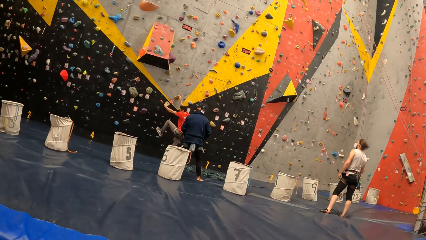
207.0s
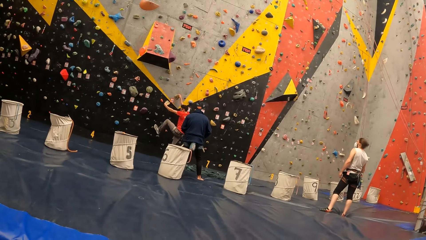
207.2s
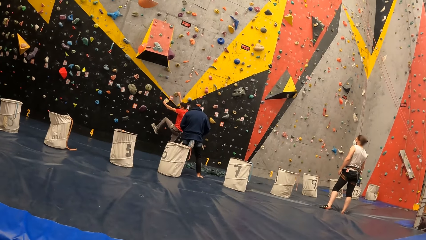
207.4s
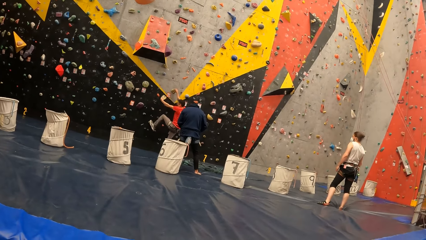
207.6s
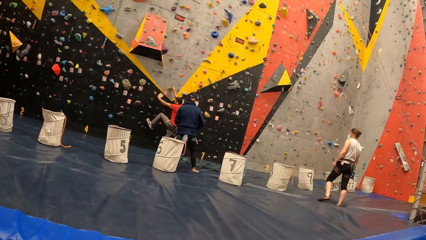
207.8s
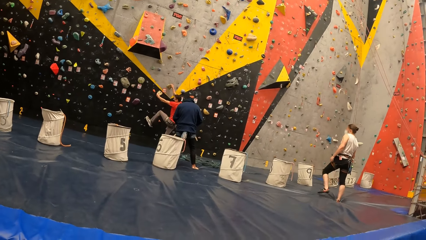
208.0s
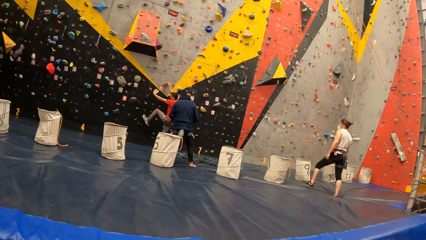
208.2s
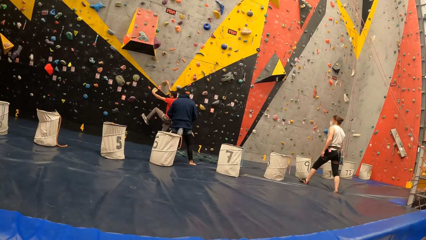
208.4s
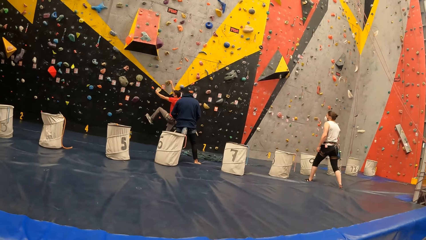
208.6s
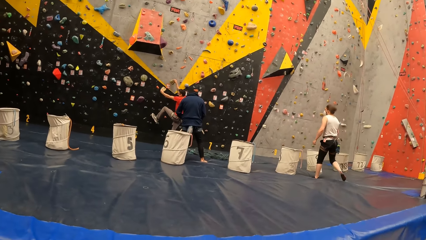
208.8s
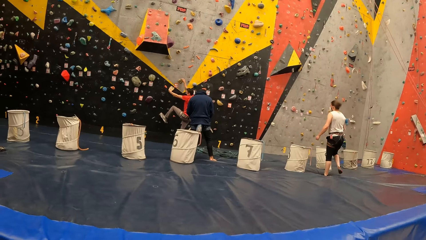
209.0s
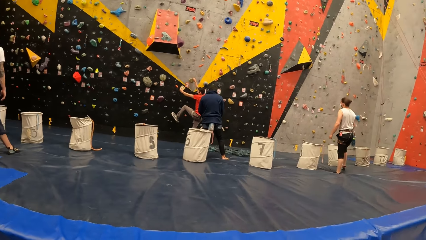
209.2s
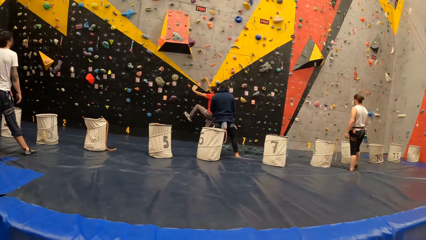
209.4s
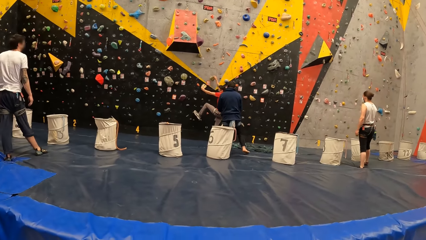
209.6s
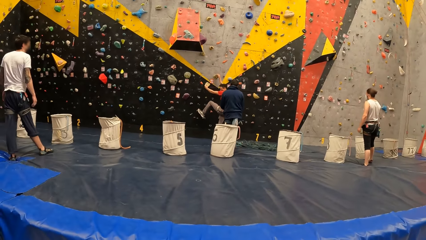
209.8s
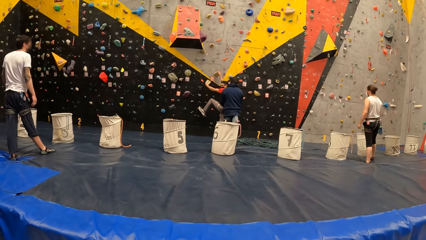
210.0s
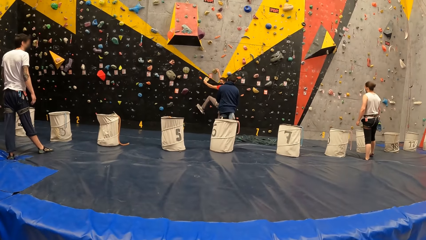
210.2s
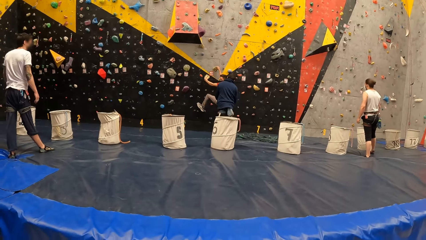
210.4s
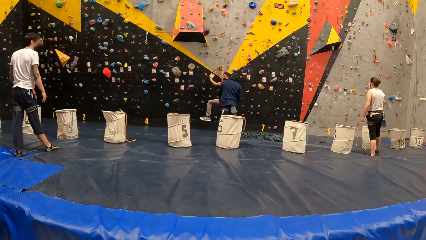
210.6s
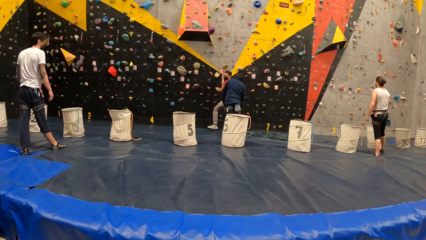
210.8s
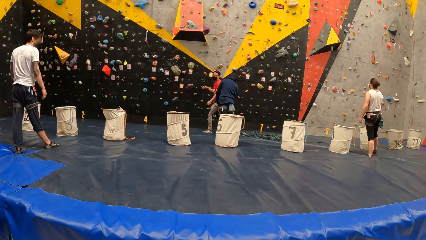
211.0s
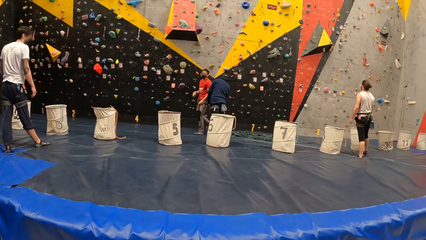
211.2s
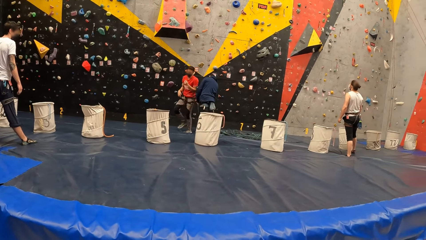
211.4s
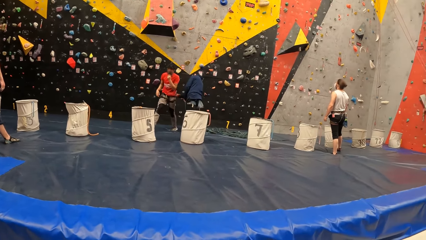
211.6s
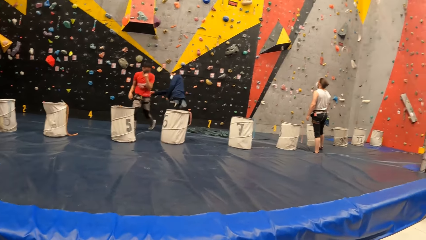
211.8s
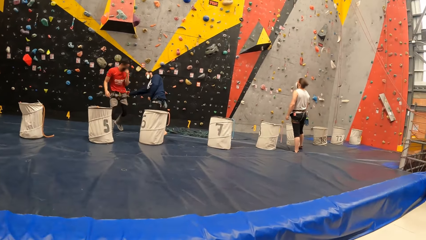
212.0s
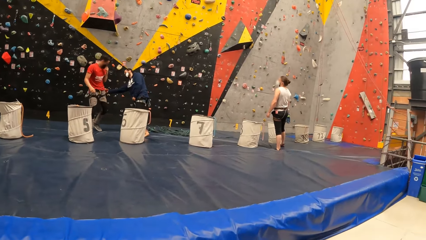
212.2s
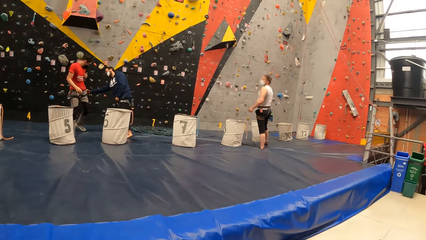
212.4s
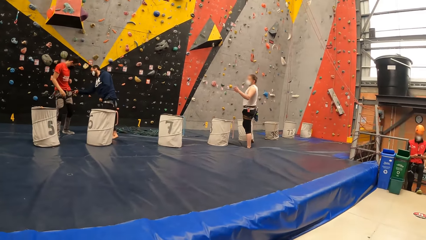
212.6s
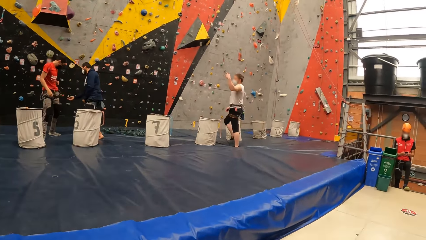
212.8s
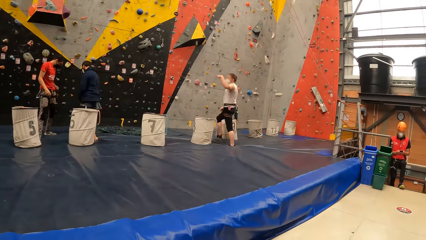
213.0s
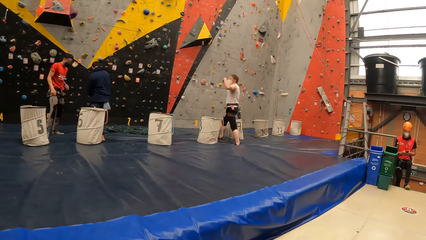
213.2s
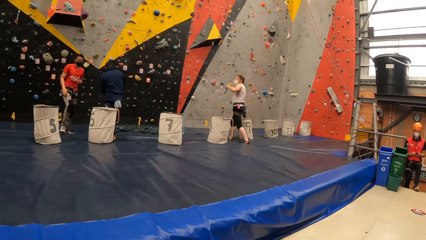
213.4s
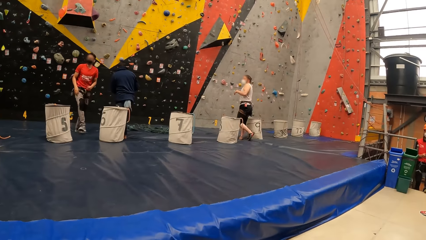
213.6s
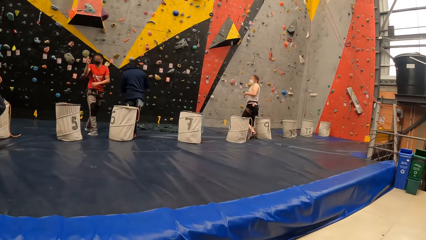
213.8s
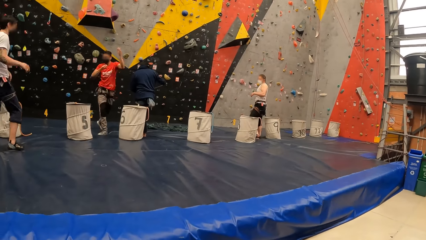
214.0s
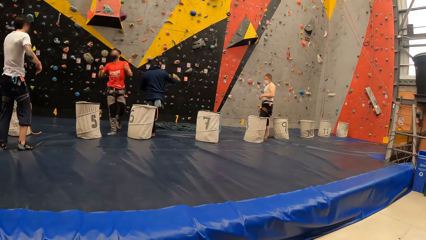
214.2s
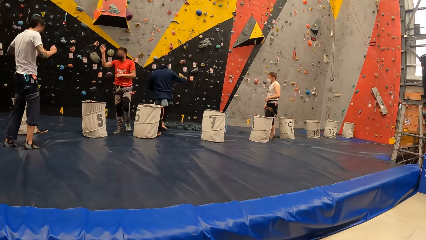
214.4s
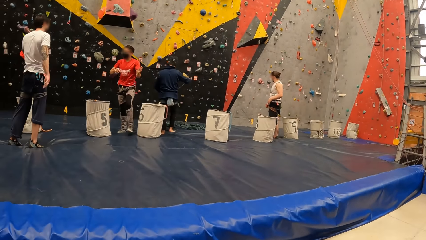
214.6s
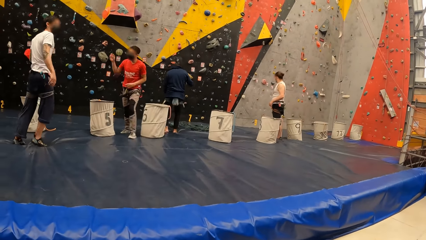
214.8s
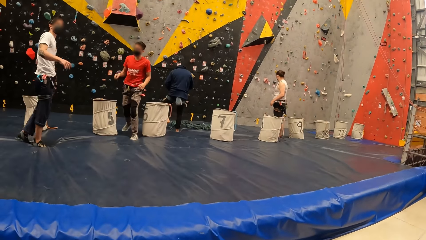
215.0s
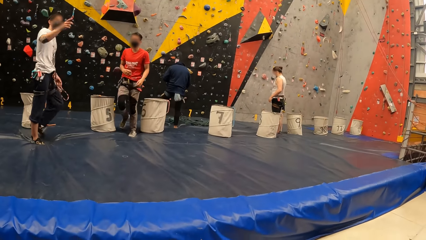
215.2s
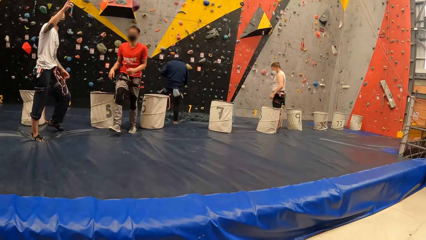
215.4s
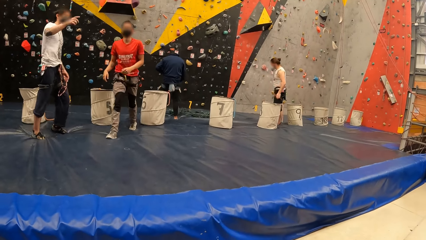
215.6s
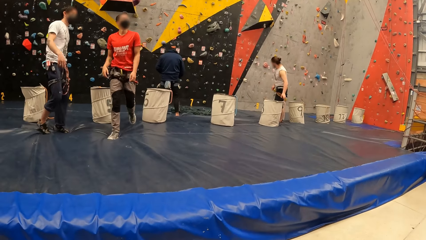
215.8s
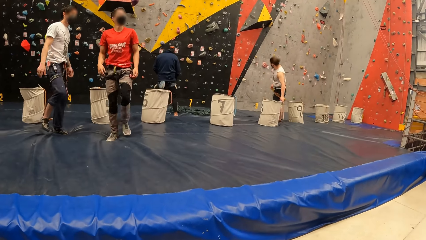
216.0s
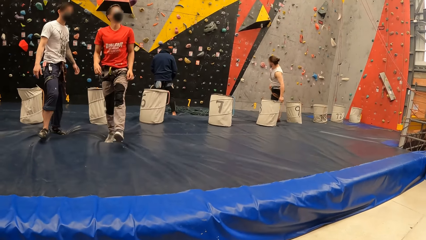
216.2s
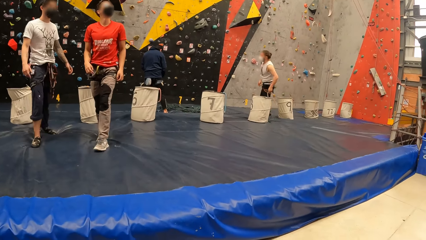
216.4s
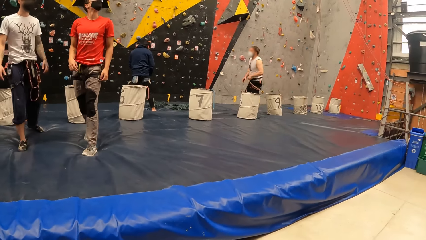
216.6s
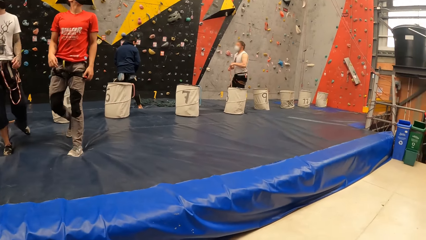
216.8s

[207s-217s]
A person climbs the bouldering wall. The person walks across the gym.

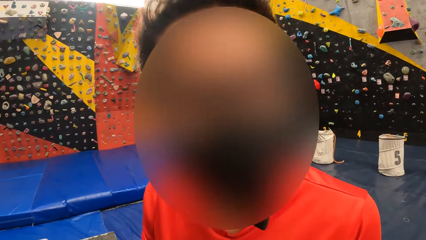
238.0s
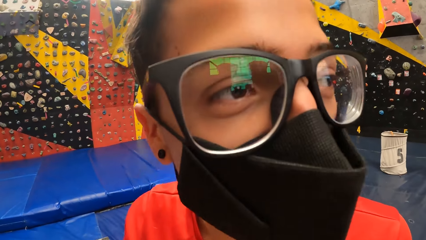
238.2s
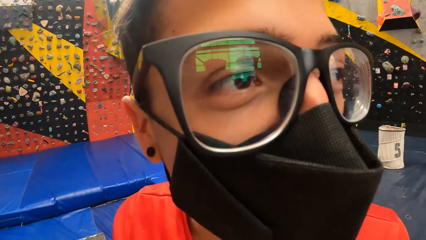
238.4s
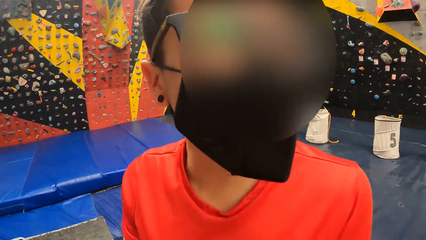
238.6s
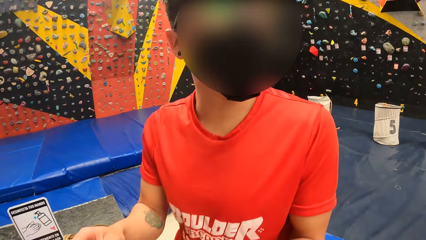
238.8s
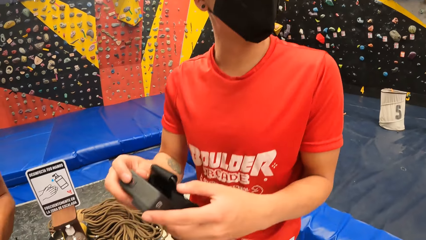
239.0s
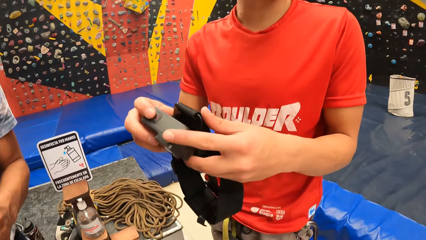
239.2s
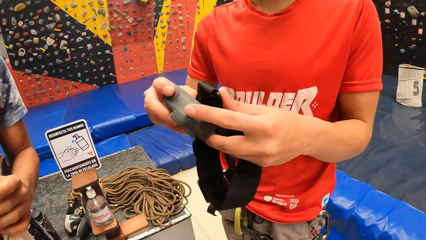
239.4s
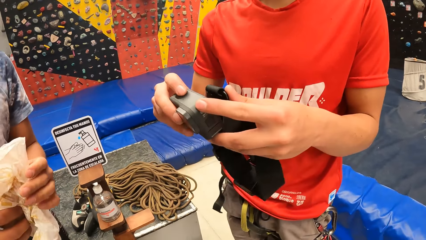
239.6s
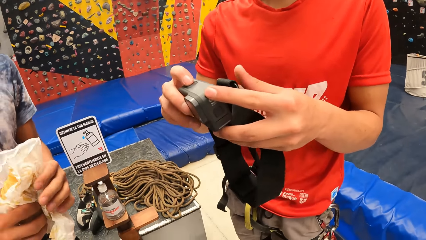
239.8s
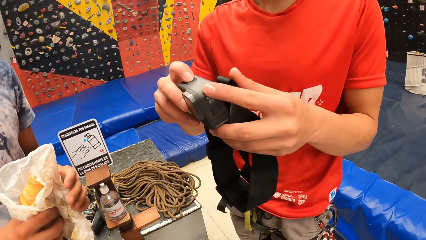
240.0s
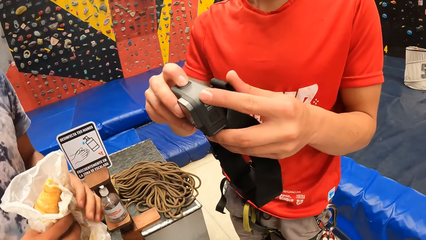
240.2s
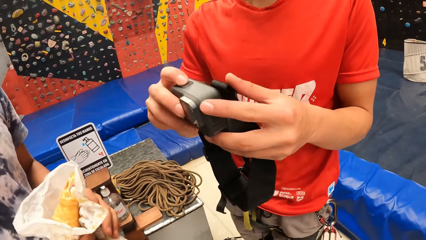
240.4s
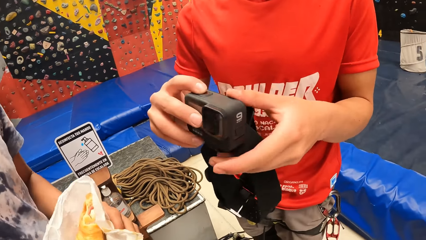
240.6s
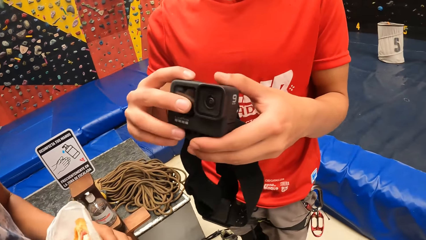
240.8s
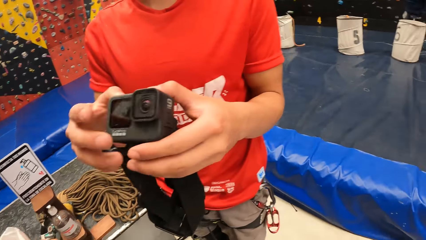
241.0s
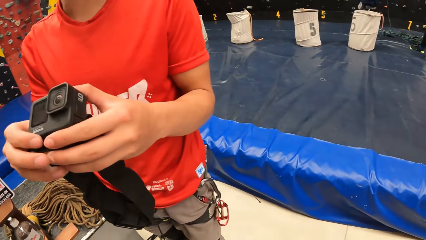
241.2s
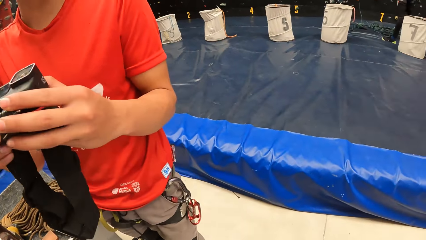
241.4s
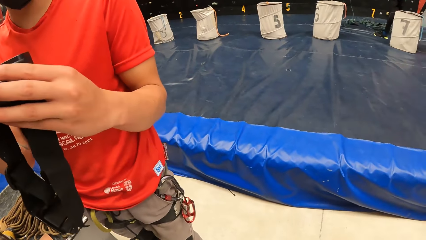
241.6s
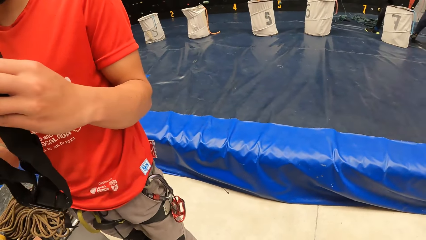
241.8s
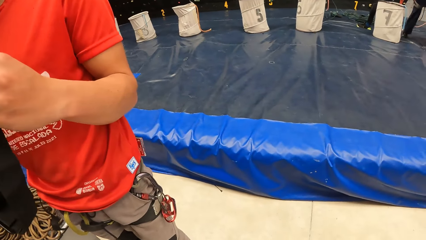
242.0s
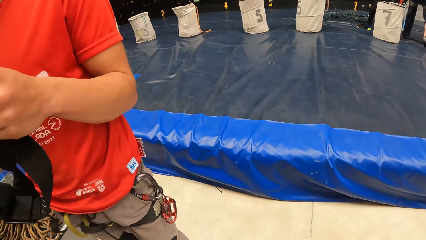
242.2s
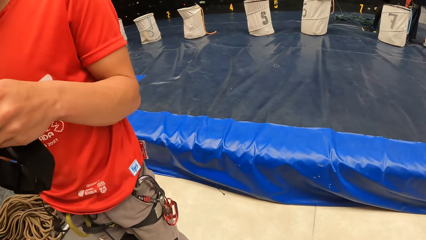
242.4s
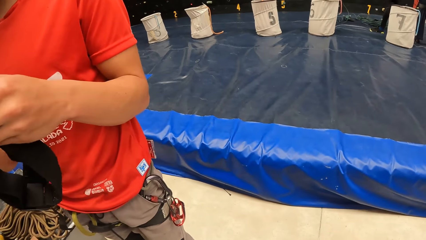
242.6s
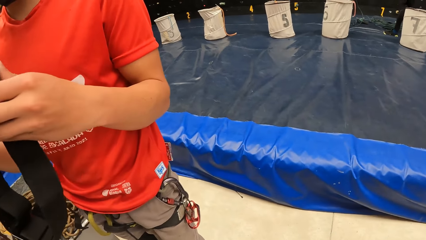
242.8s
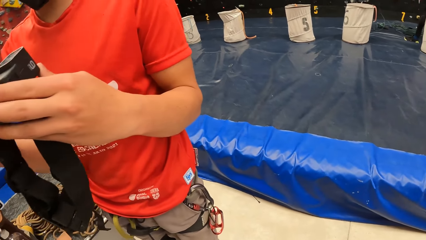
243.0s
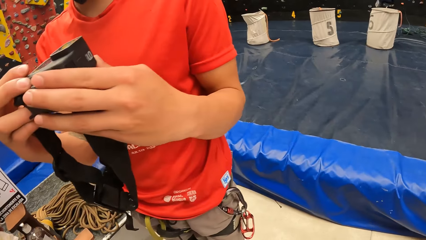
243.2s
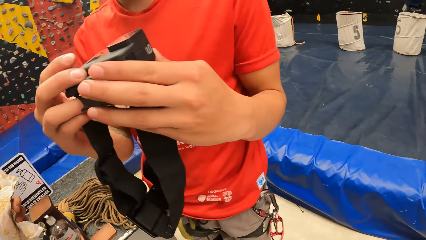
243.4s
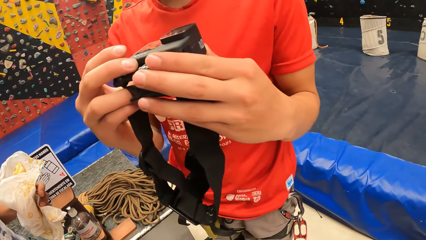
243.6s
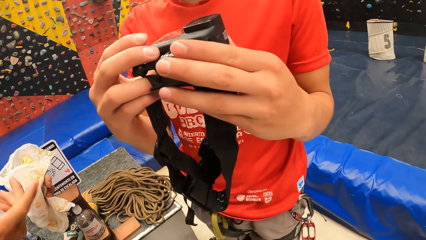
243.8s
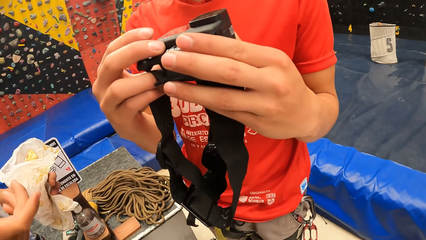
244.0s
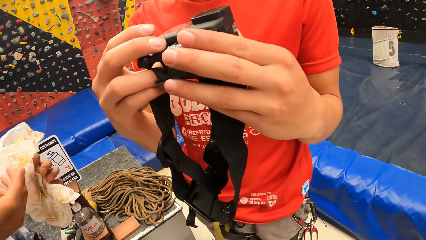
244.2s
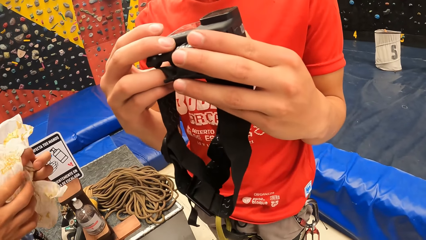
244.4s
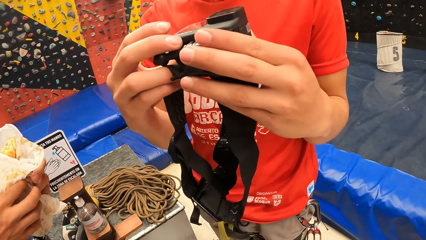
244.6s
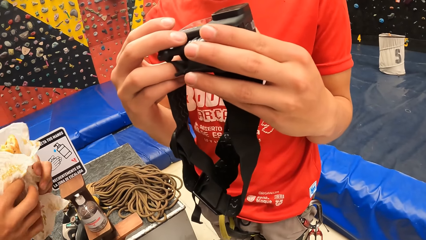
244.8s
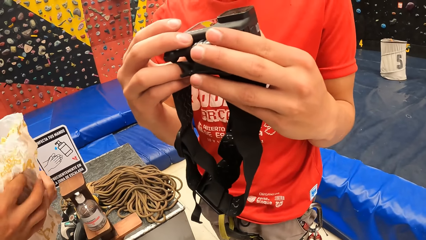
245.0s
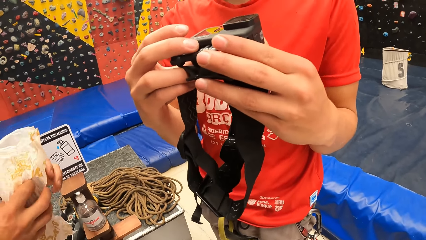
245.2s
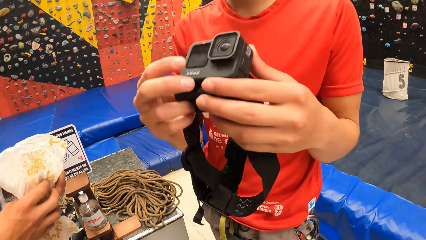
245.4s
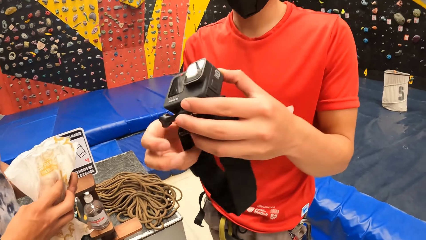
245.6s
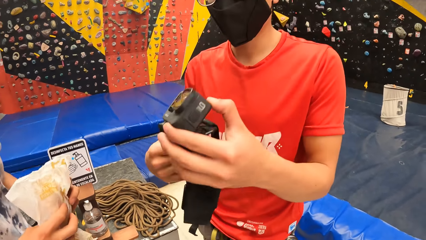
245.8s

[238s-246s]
A man adjusts the camera. The man holds the camera.
